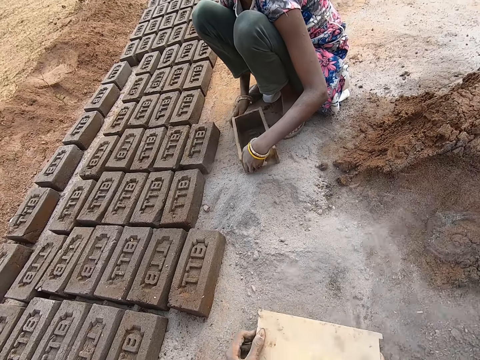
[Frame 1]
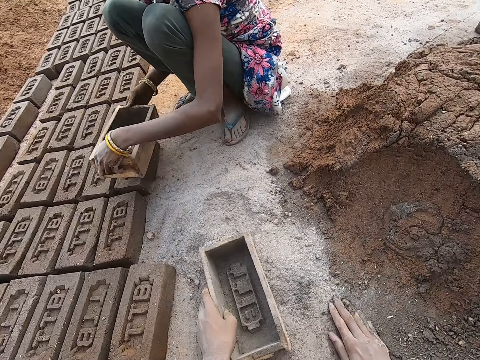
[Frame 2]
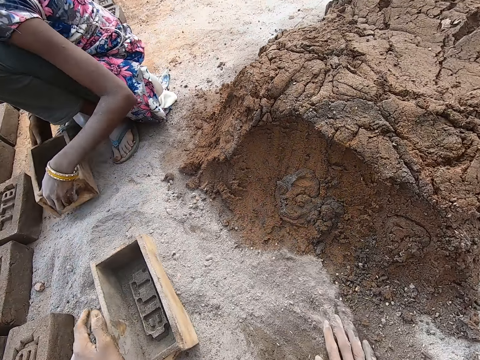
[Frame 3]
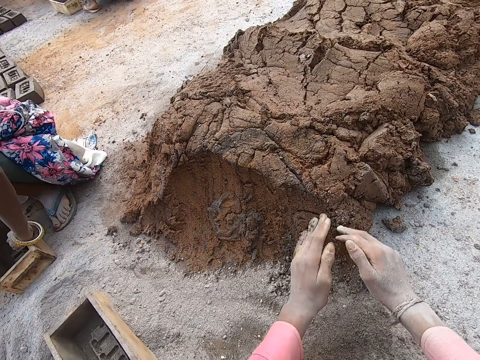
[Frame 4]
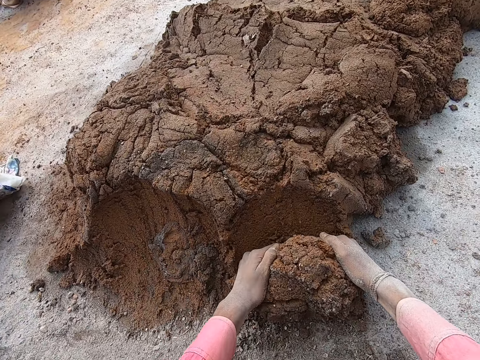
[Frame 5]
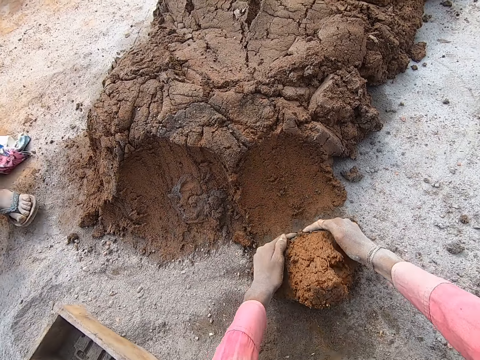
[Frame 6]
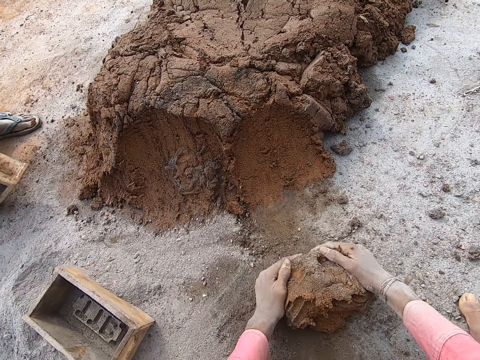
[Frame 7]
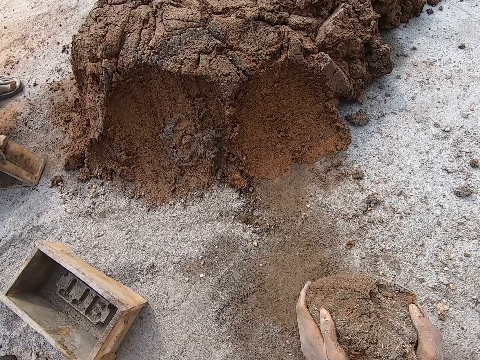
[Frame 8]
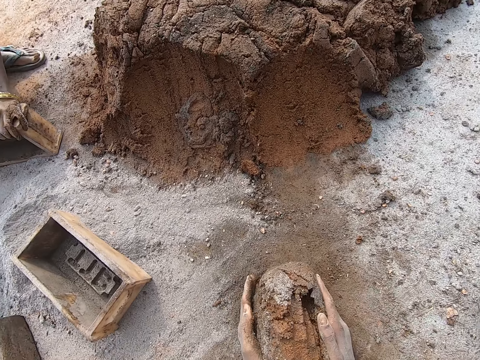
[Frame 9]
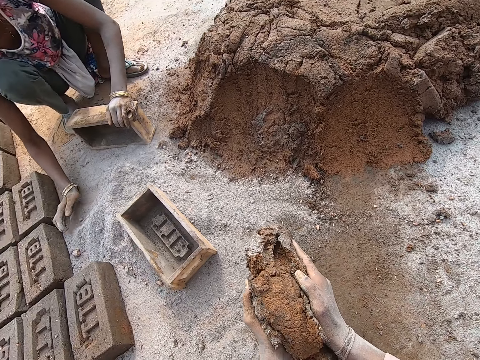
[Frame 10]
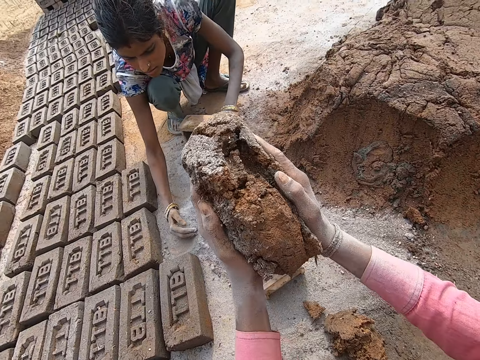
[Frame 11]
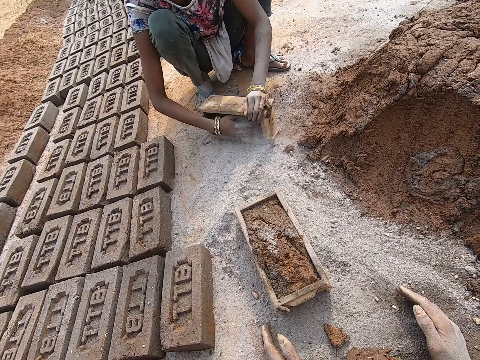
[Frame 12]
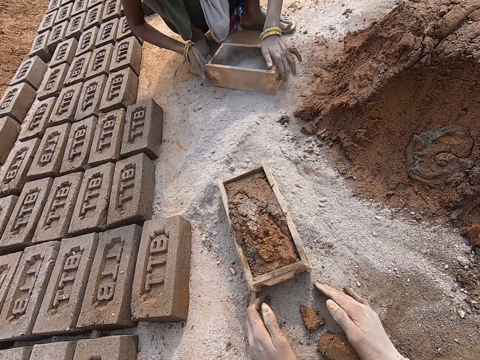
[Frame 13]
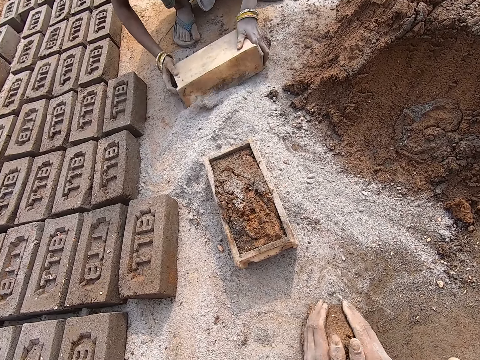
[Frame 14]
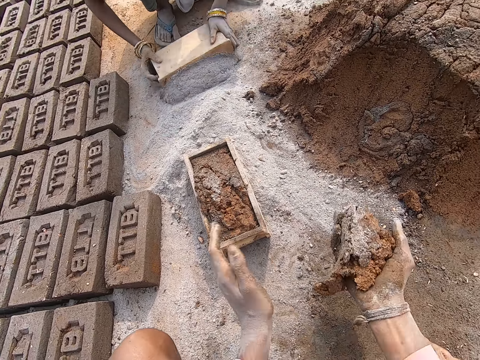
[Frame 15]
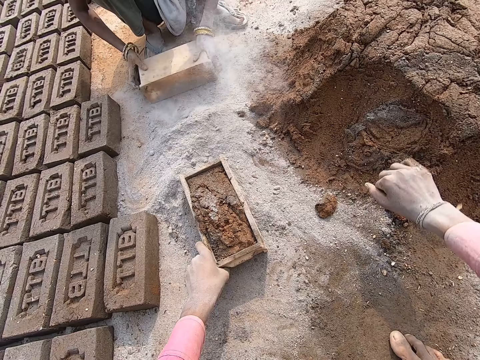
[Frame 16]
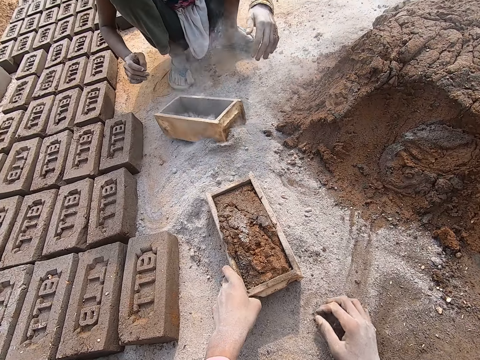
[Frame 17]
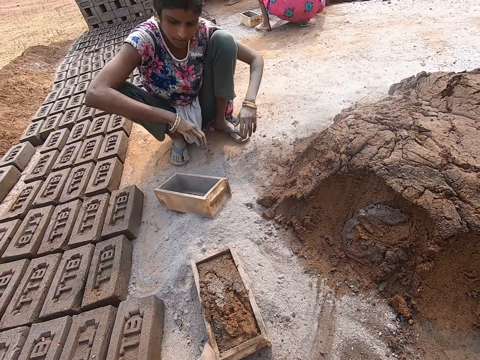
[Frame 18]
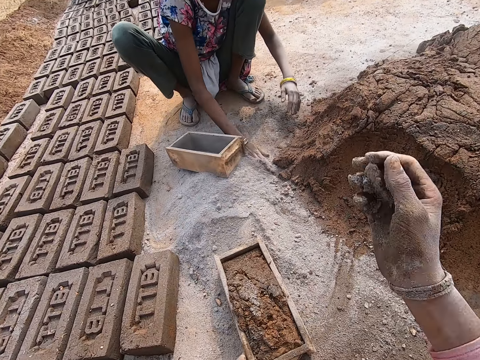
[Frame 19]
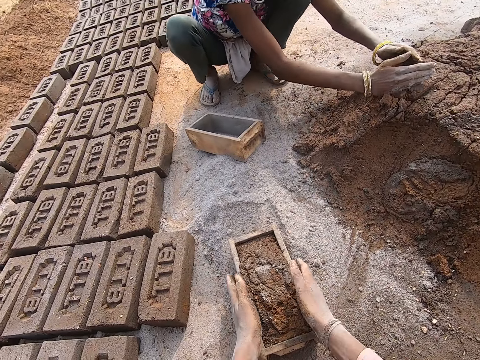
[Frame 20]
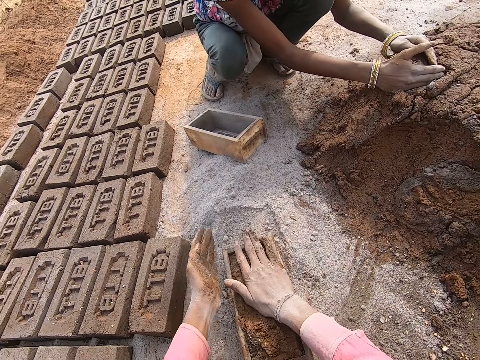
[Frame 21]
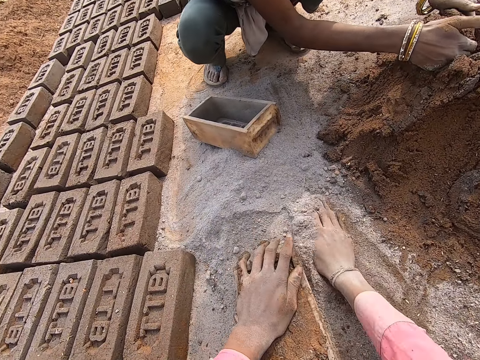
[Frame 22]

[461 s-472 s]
The camera wearer collects the soil. He flips the ground, spreads the soil with his hand. He cuts the clay or mud mortar with both hands. He molds the clay with both hands. He puts the clay in the brick mold. A woman puts soil in the brick mold. The woman flips the brick mold. The woman pours the soil on the ground. The camera wearer picks the clay off the ground. The woman pushes the soil with the brick mold. The camera wearer throws the clay on the clay heap. He collects the clay pieces. The woman rubs her hands on the ground. The camera wearer throws the clay in the brick mold. The woman cuts the clay with both hands. The camera wearer moulds the mud mortar.

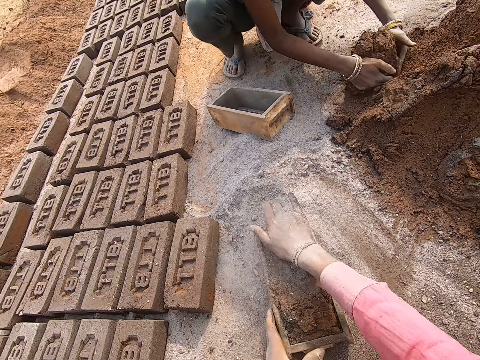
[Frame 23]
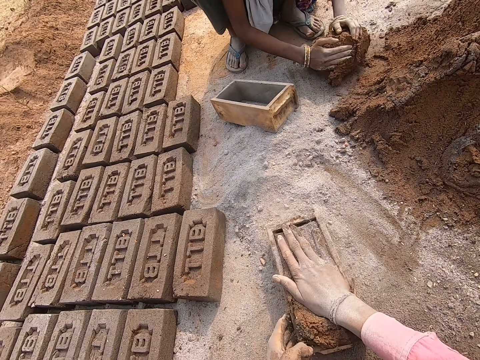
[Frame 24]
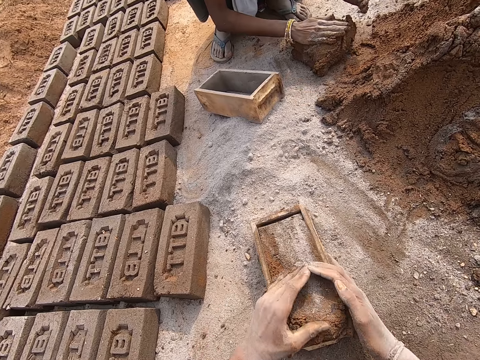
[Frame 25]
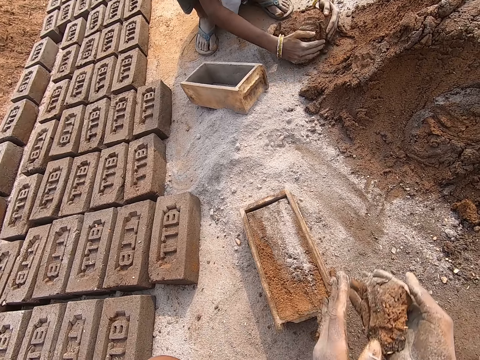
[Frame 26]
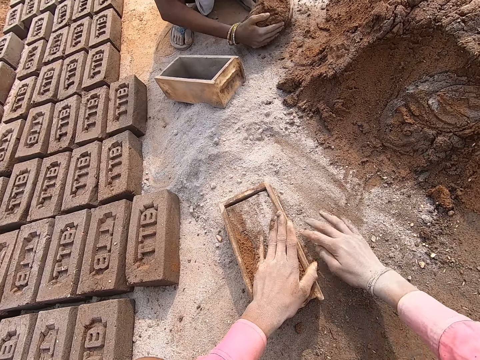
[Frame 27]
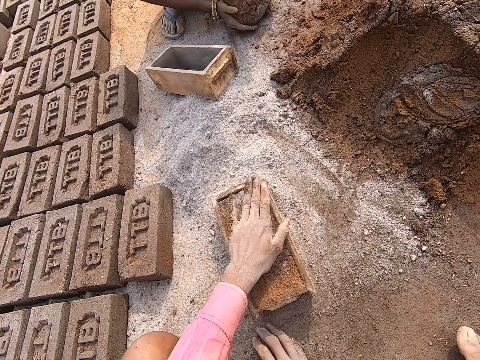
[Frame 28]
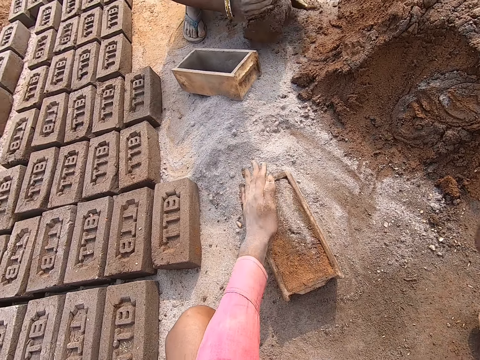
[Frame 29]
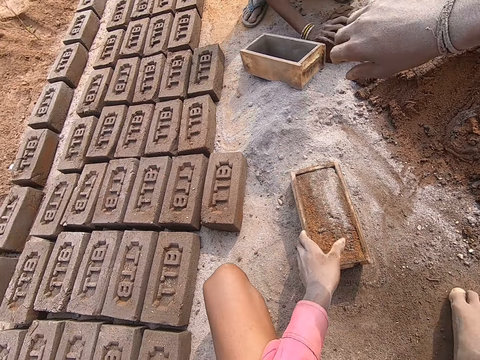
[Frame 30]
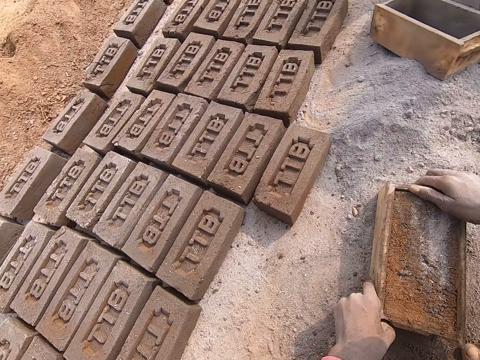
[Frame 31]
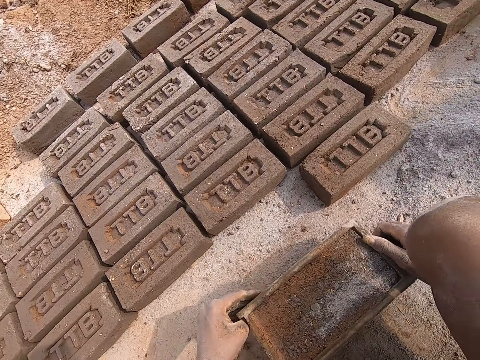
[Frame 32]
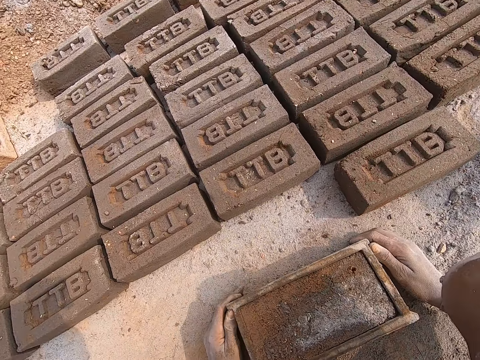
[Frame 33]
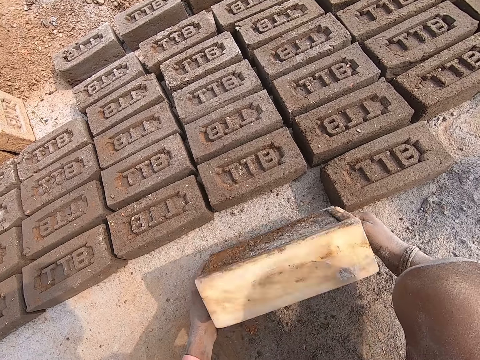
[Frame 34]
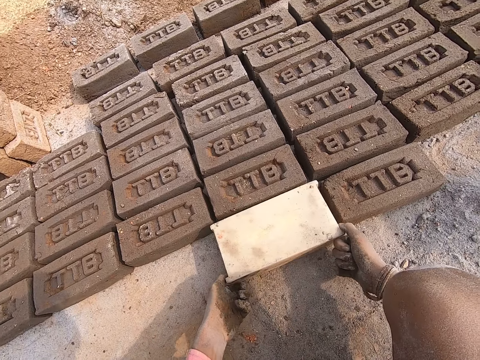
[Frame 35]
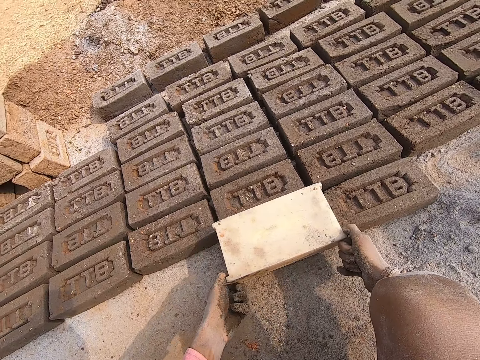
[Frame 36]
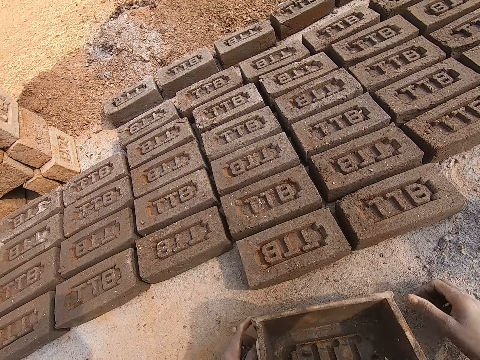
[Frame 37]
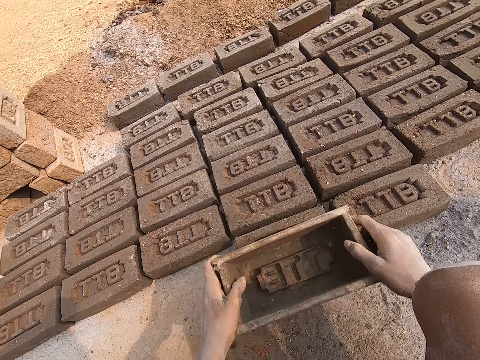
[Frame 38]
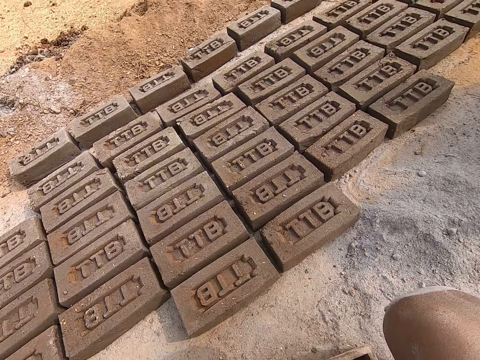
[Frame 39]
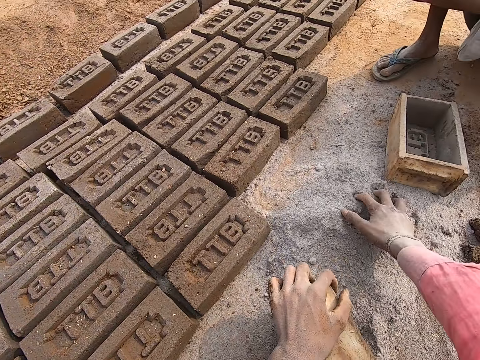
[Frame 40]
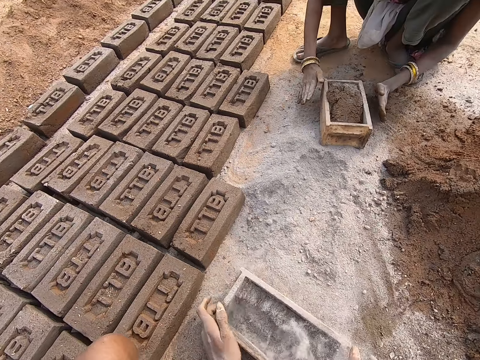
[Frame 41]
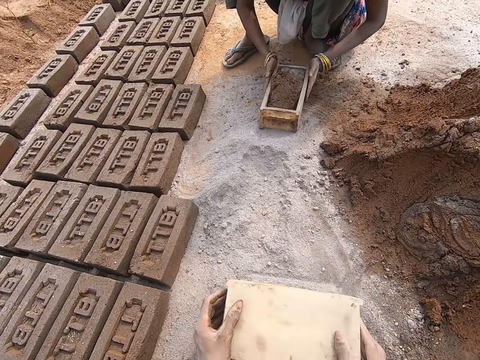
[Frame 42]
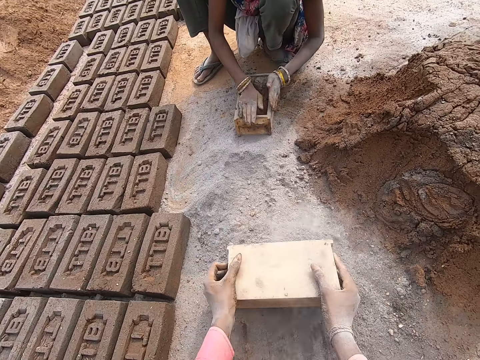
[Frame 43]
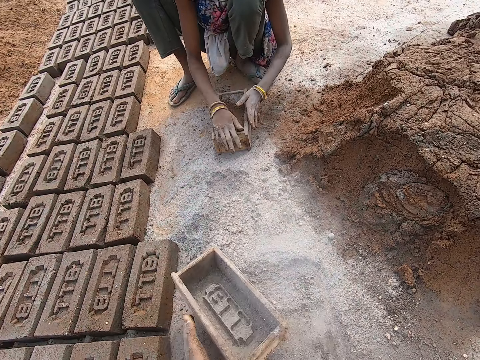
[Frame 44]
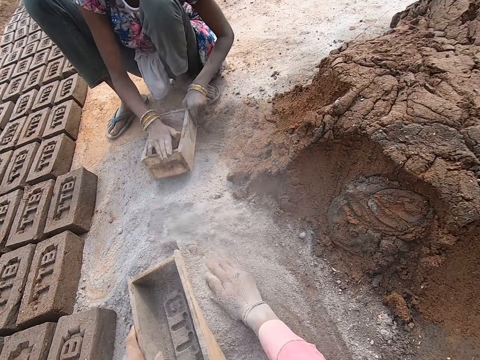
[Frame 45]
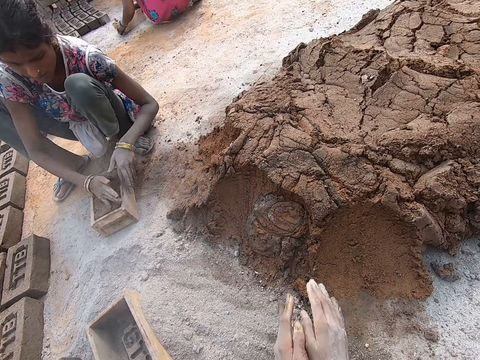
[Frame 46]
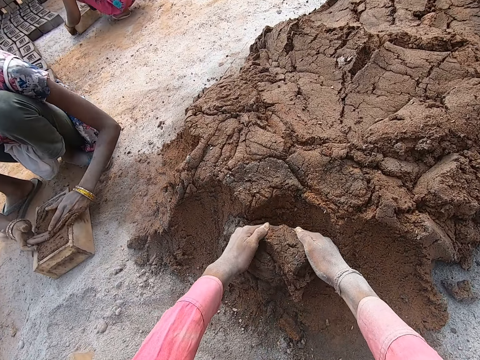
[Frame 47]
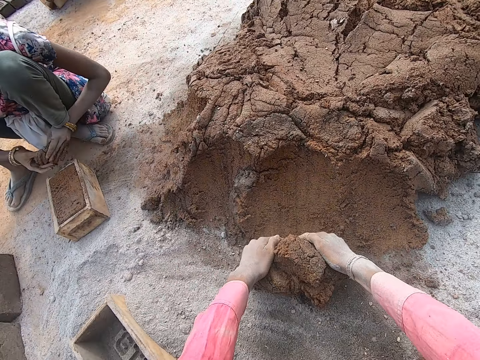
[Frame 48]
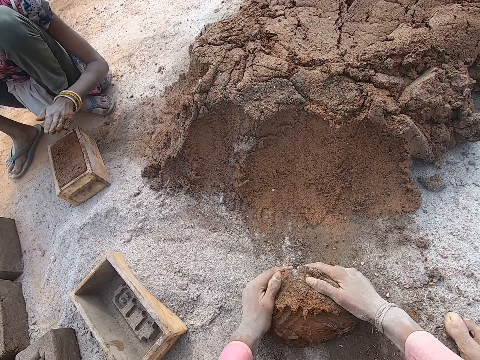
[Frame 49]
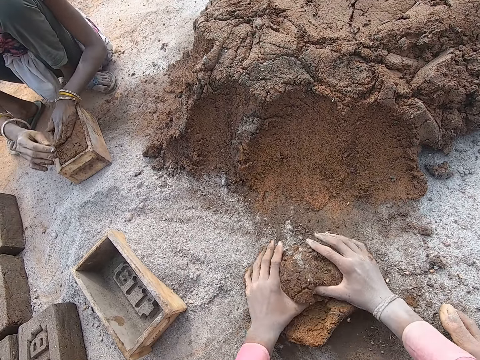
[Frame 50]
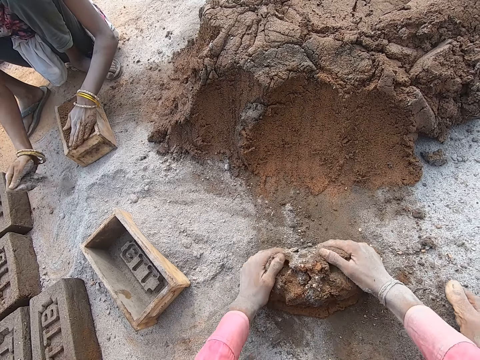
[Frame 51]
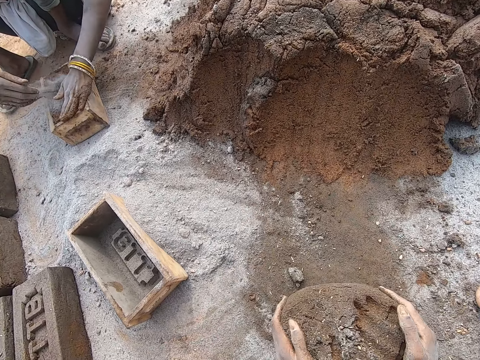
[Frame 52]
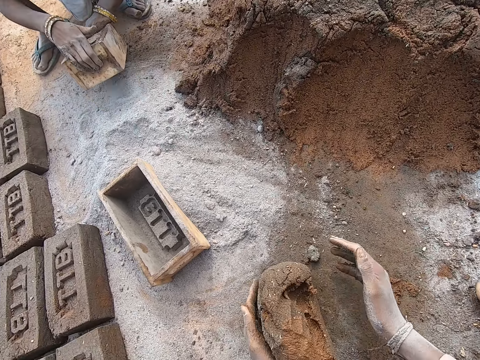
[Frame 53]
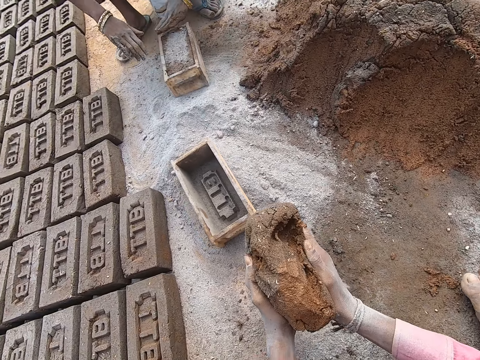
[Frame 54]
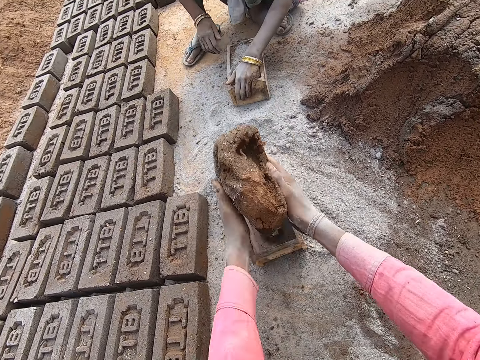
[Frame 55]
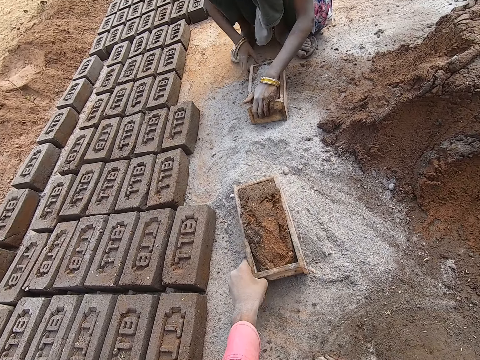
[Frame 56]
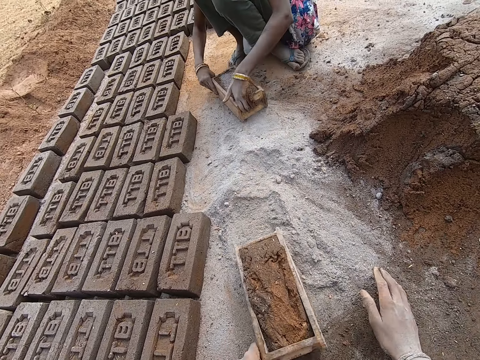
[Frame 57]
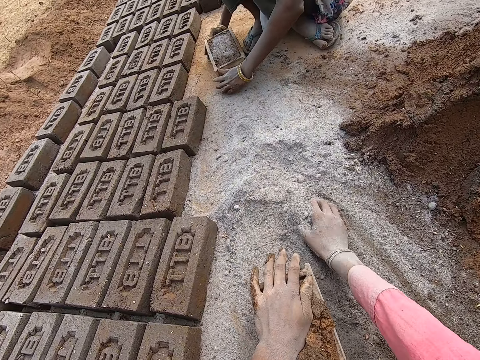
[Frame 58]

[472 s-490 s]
The camera wearer picks soil with his hand. He puts the soil on the brick. He hits the brick mold against the ground. He shakes the brick mold. He cuts the clay or mud mortar with both hands. He removes the excess mud mortar. He throws the clay on the clay mold. He collects the clay pieces. He carries the brick mold. He drops the brick mold on the ground. He flips the brick mold. He puts down the brick. He removes the brick from the brick mold. He turns the brick mold. He puts the brick mold on the ground. He lifts the brick mold off the ground. He puts the brick mold on the brick. He puts the brick mold on the ground. He puts soil in the brick mold. A woman puts the clay in the brick mold. The camera wearer empties the soil on the ground. He collects the soil. He pushes the soil with the brick mold. He puts the brick mold on the ground. He spreads the soil with his hand. The woman hits the brick mold against the ground. The camera wearer cuts the clay with both hands. The woman cuts the clay with both hands. The woman switches the clay to the other hand. The camera wearer molds the clay with both hands. The woman throws the clay on the heap. The camera wearer molds the clay with both hands again. The woman picks soil with her hand. The woman pours the soil on the brick. The woman spreads the soil on the brick. The camera wearer lifts the clay off the ground. The woman hits the brick mold against the ground. The camera wearer puts the clay in the brick mold. He spreads the soil, pulls the brick mold. The woman drags the brick mold on the ground. The camera wearer picks soil from the ground. He applies soil on the mud mortar.
